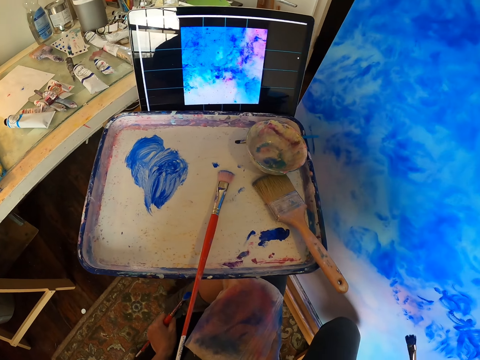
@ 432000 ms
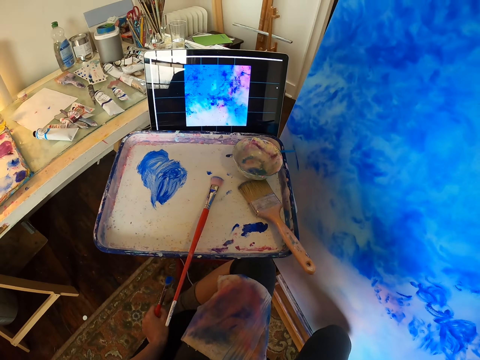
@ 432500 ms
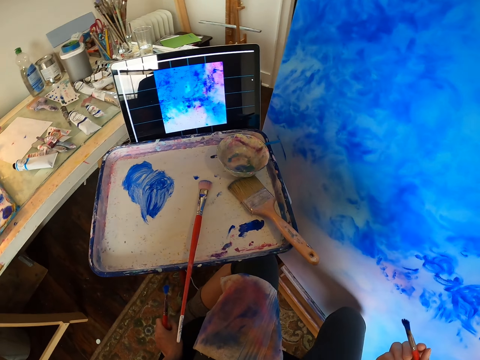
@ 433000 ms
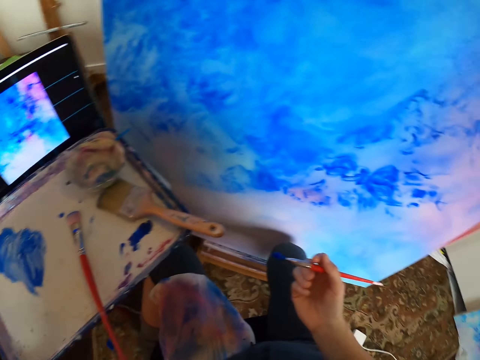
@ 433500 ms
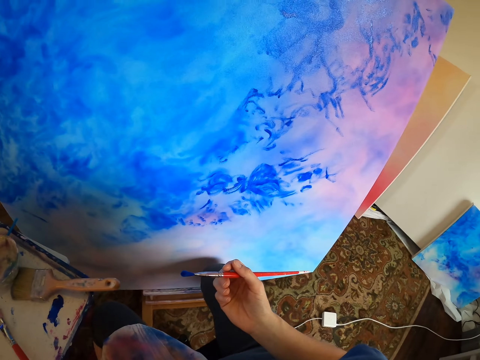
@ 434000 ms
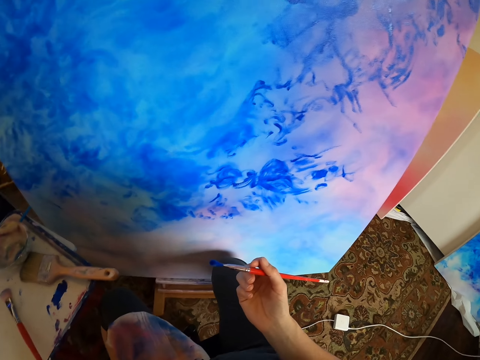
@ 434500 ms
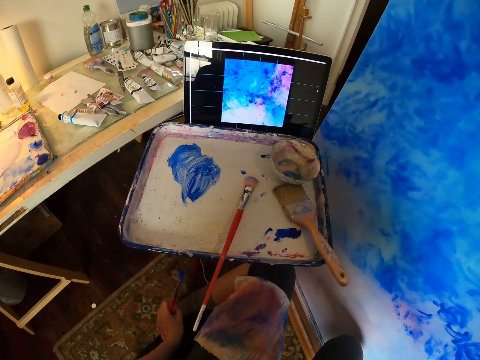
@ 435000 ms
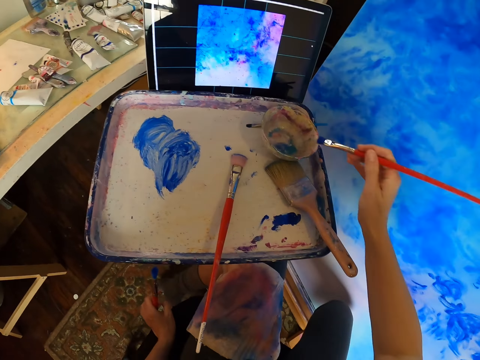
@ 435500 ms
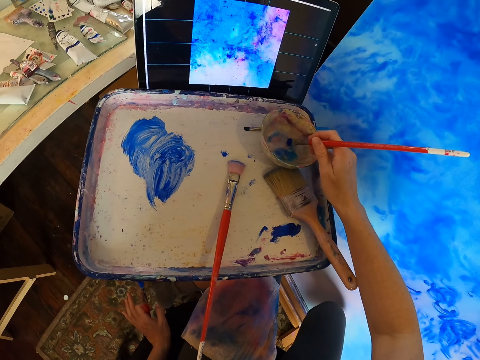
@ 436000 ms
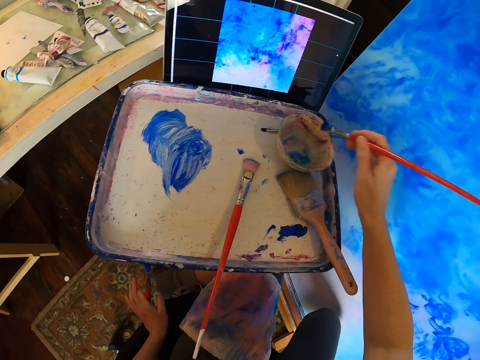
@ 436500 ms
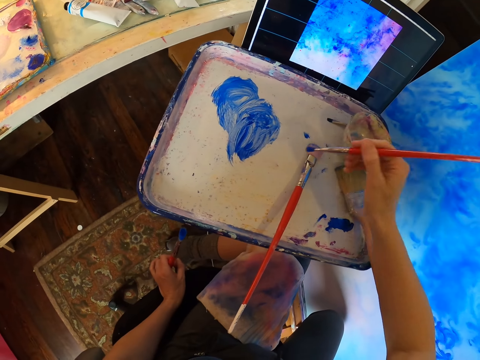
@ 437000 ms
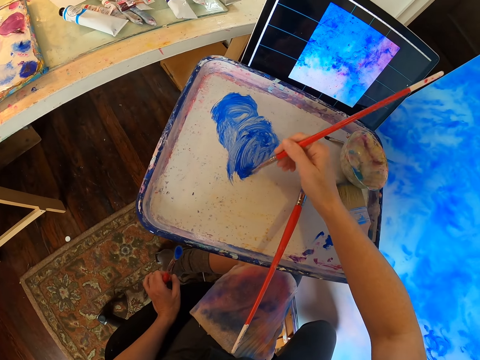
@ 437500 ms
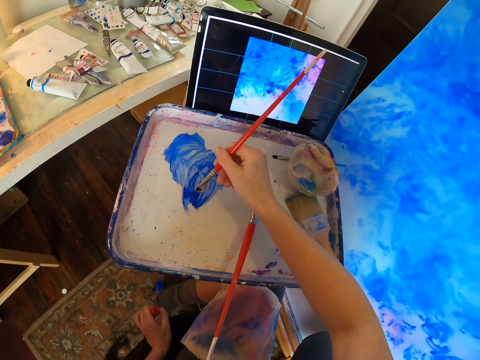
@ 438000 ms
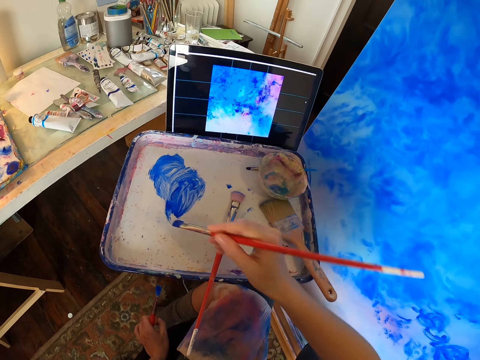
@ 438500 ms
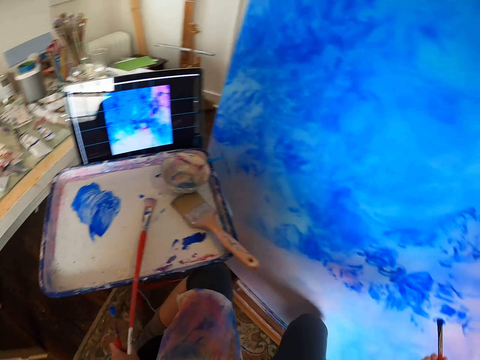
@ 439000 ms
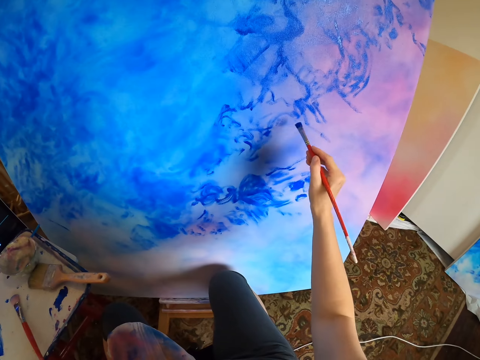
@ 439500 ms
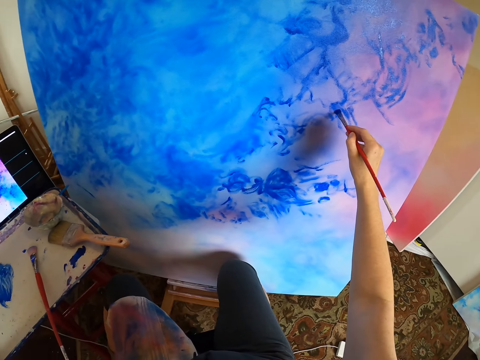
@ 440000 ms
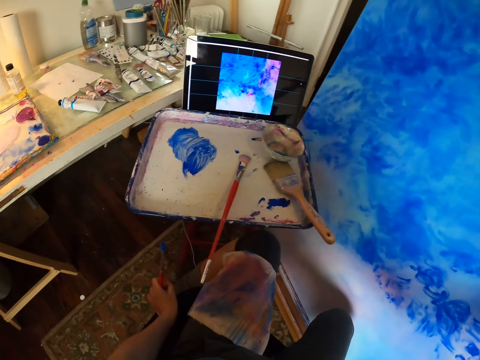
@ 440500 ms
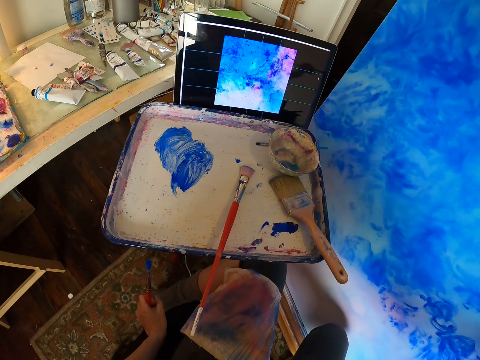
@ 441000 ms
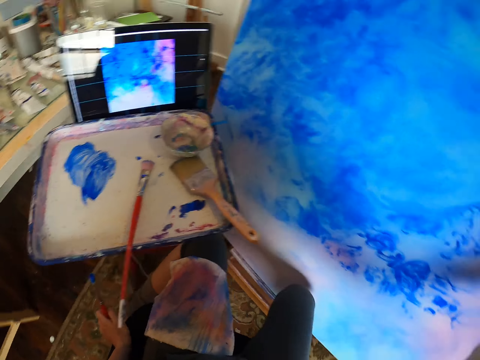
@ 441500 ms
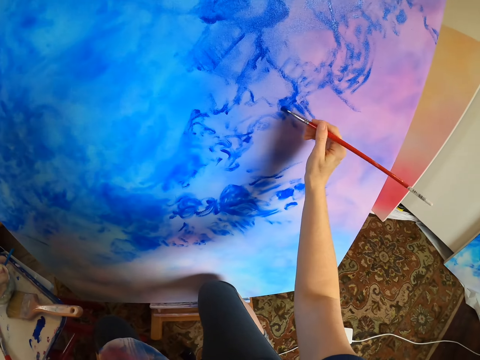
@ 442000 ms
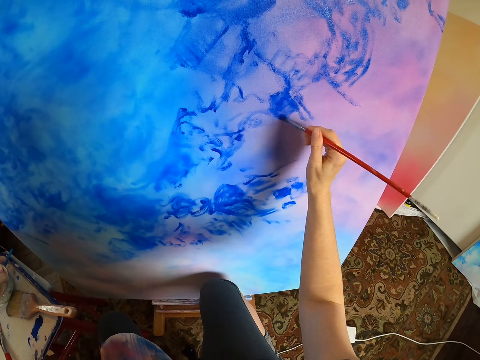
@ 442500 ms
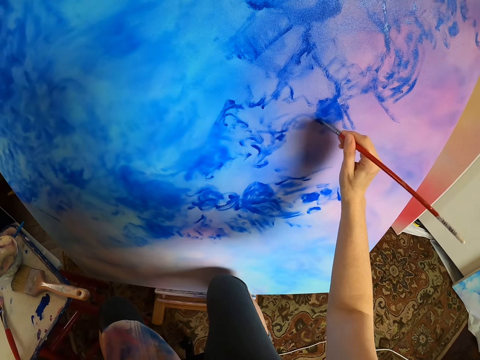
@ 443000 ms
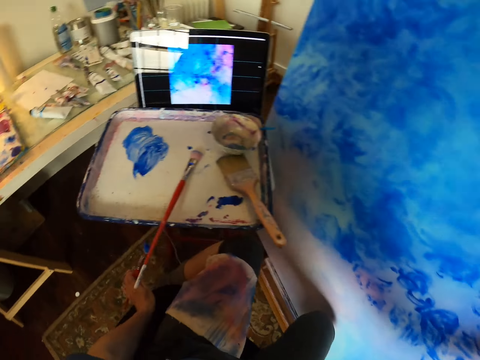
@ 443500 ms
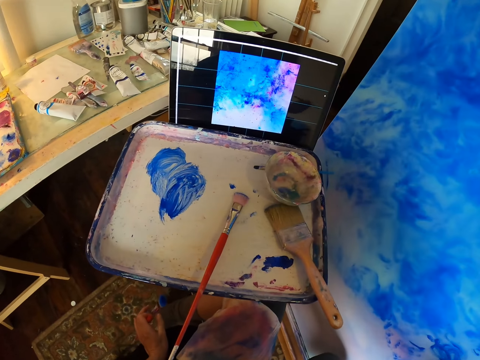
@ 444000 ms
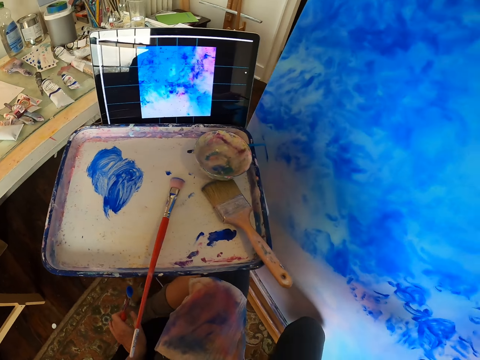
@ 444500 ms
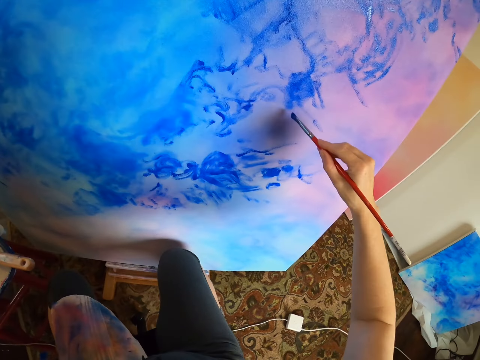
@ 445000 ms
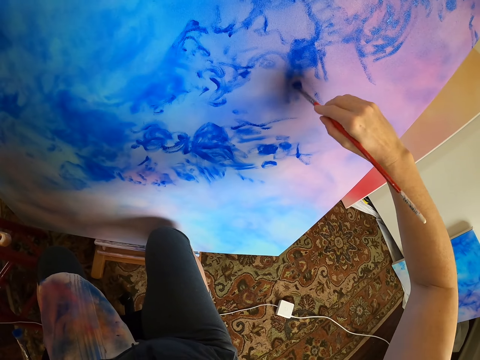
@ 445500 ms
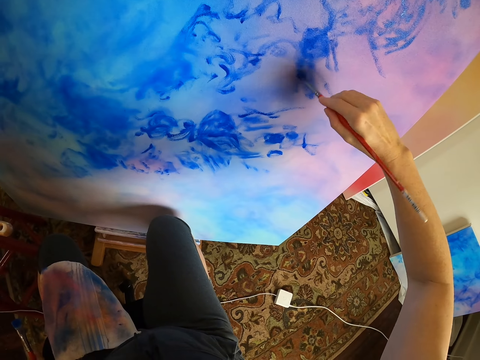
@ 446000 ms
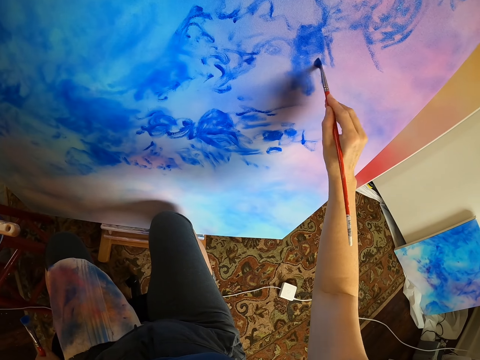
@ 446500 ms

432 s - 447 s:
The camera wearer stares at the tablet. They paint a canvas with a paint brush. They dip the brush in the bowl. They paint the canvas with the paint brush. They rub the brush on the paint. They paint the canvas with the paint brush.

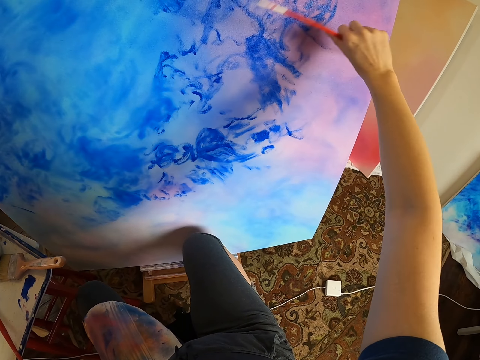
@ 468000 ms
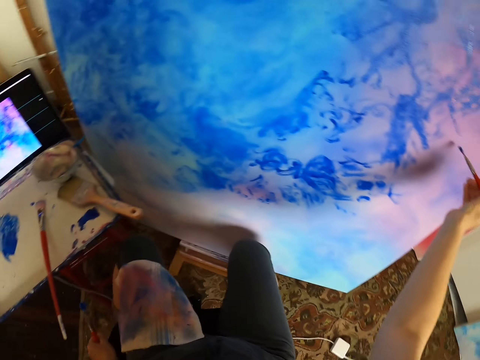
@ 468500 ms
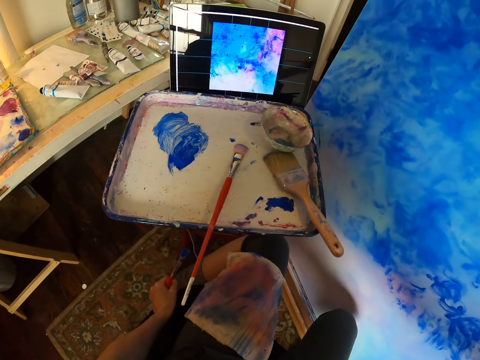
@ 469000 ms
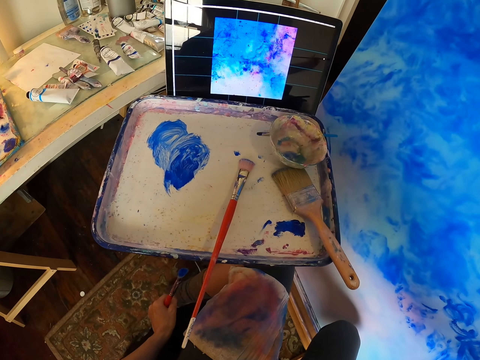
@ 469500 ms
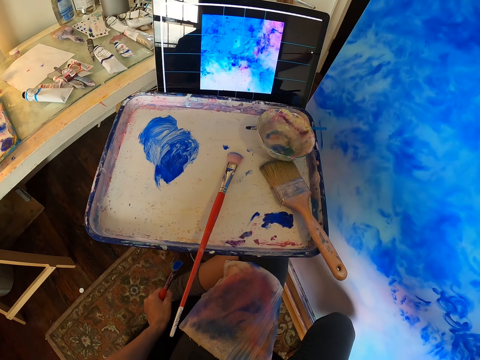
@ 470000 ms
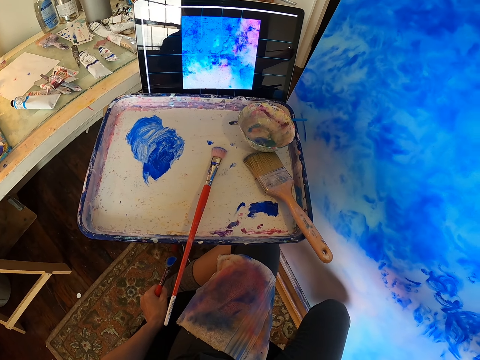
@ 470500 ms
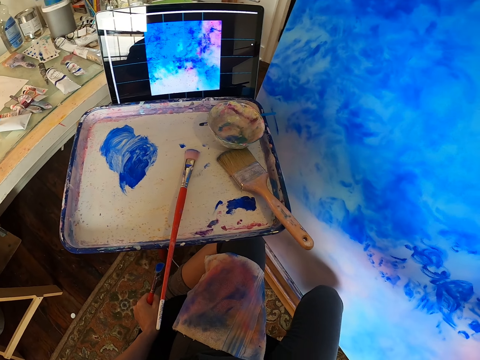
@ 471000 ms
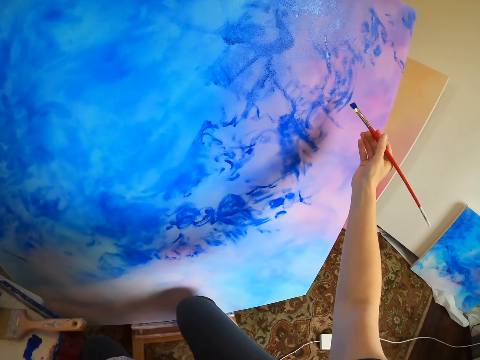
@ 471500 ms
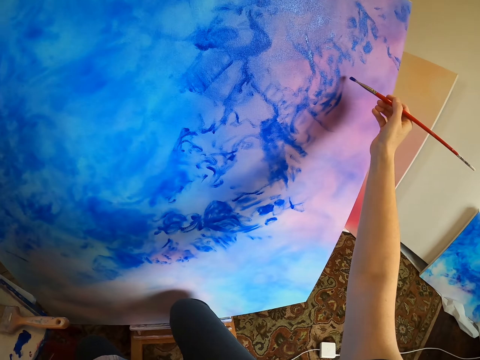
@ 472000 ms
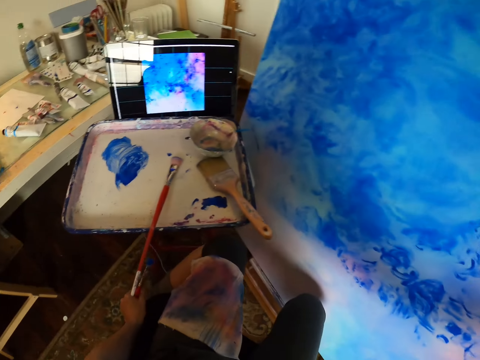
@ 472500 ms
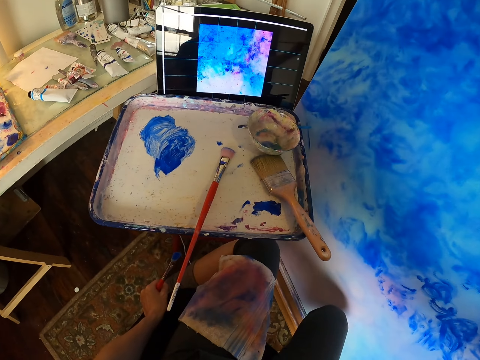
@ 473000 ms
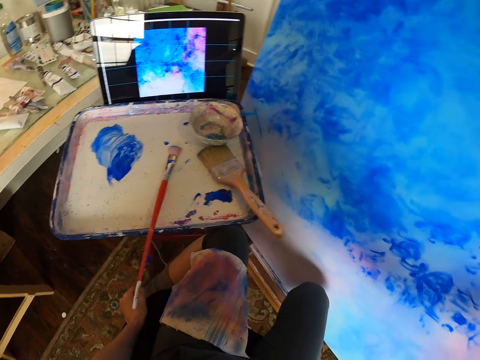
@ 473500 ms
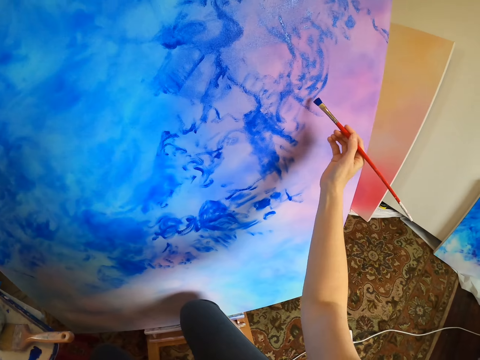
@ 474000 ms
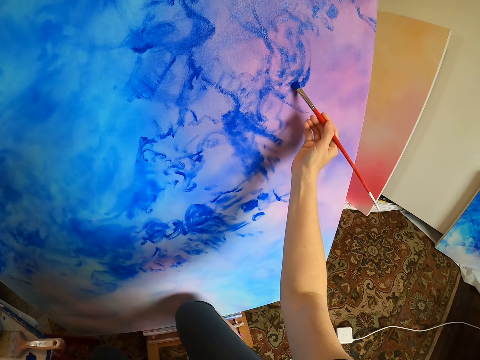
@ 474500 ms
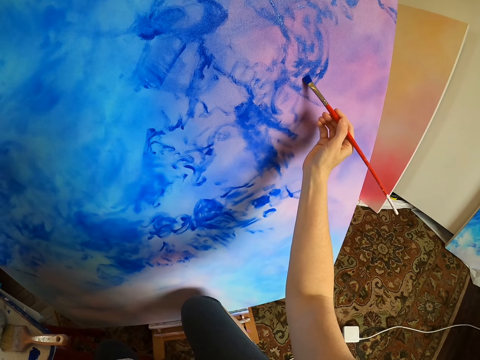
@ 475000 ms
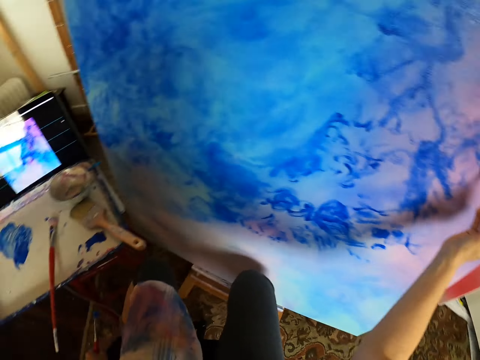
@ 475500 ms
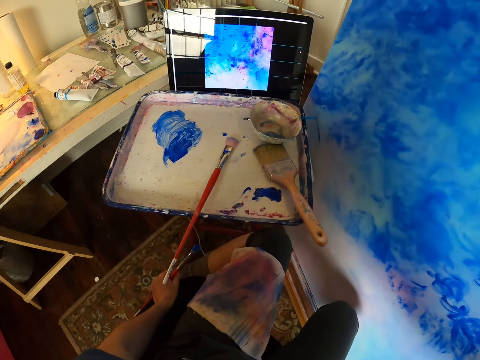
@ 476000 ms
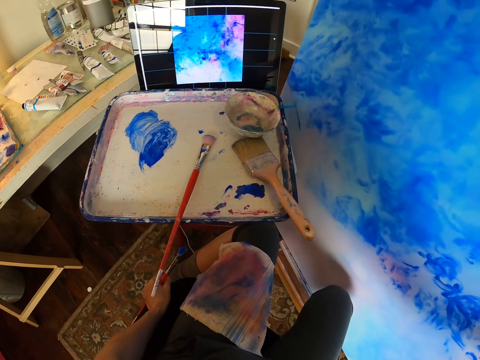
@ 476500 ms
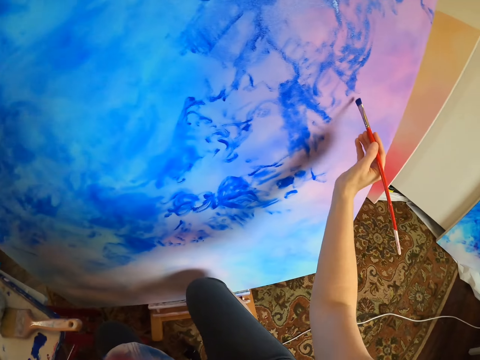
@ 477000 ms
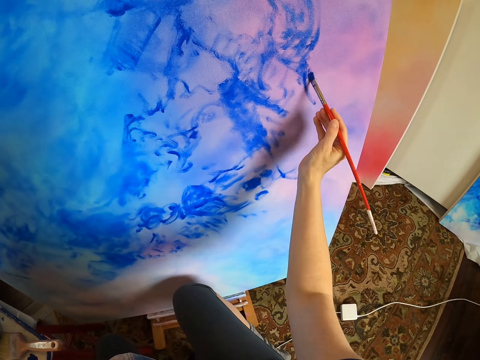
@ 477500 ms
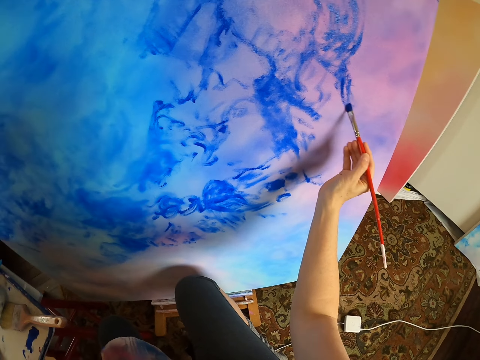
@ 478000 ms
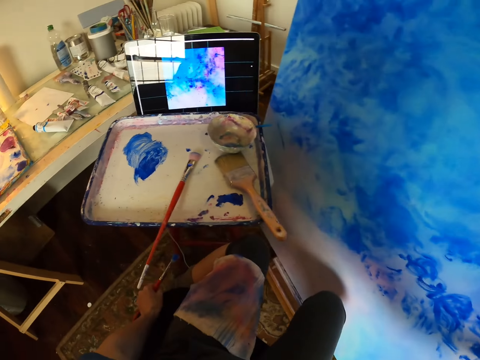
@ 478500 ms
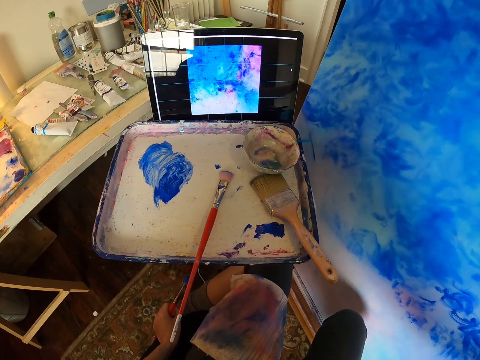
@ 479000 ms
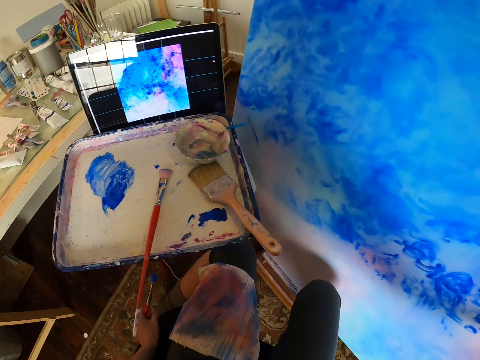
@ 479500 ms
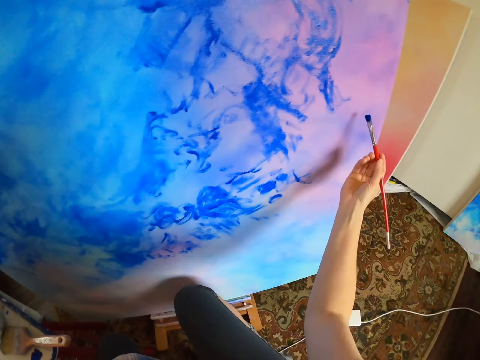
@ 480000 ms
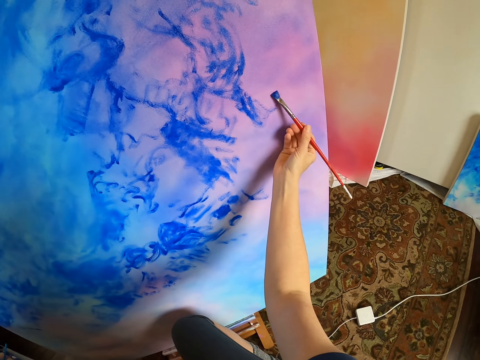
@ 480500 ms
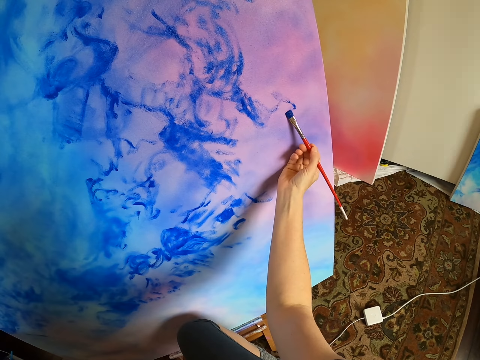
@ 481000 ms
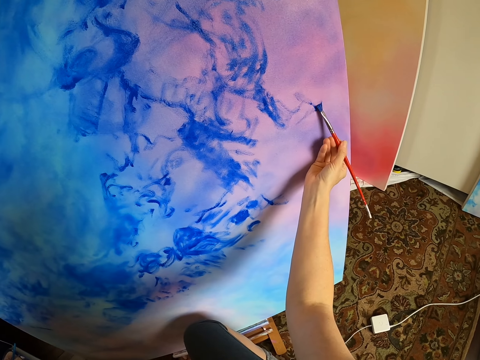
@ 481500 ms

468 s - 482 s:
The camera wearer looks at the painting in the computer. They paint a canvas with a paint brush. They look at the picture in the computer. They paint the canvas with the paint brush. They look at the picture in the computer. They paint the canvas with the paint brush.
